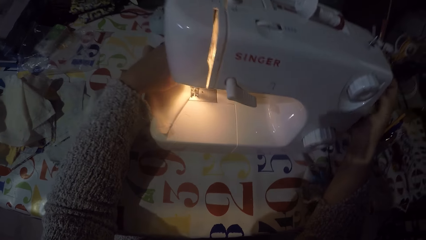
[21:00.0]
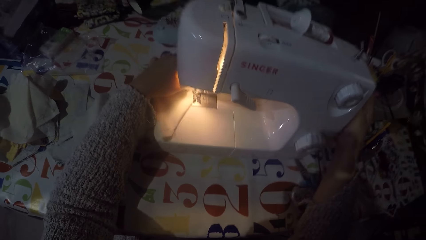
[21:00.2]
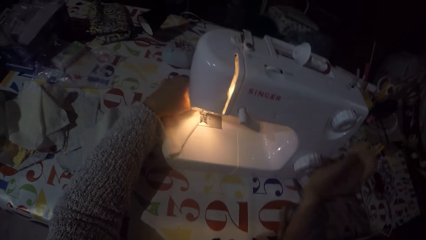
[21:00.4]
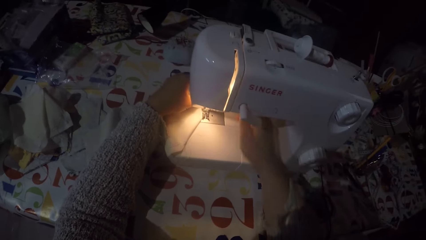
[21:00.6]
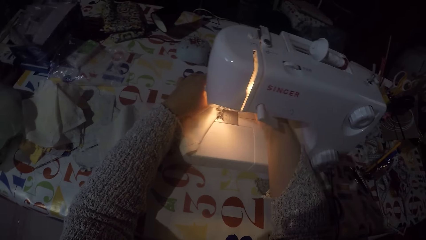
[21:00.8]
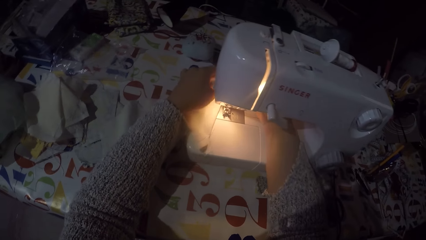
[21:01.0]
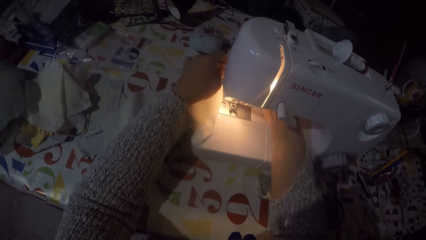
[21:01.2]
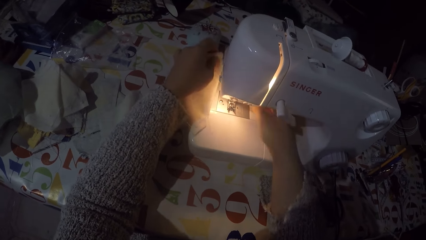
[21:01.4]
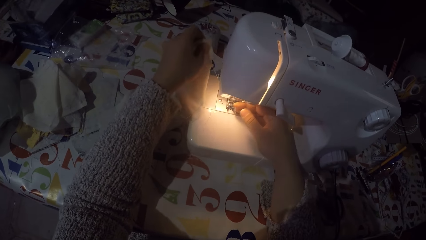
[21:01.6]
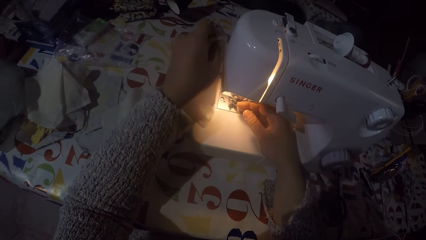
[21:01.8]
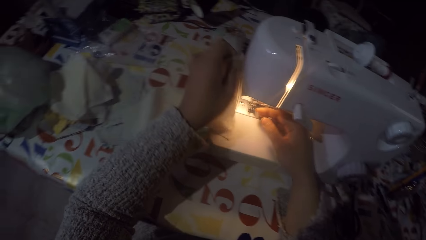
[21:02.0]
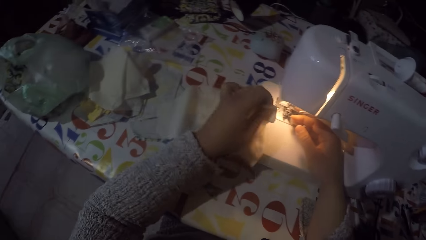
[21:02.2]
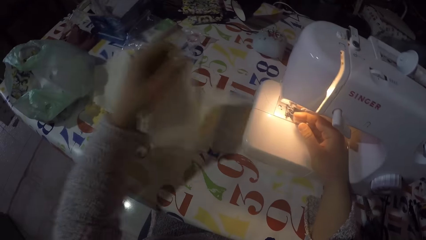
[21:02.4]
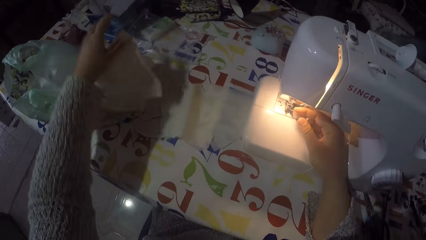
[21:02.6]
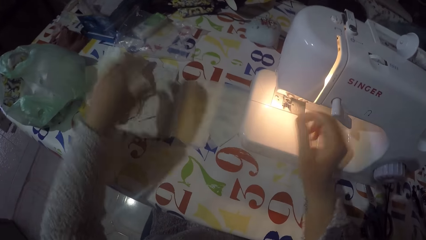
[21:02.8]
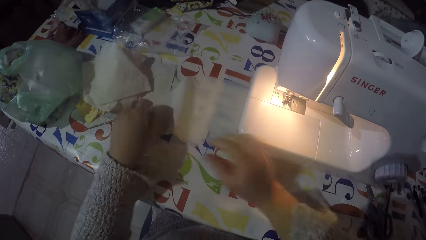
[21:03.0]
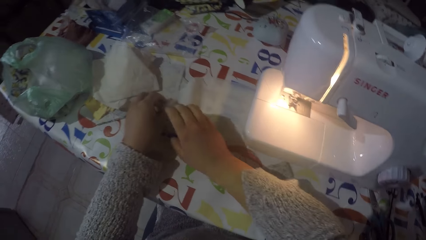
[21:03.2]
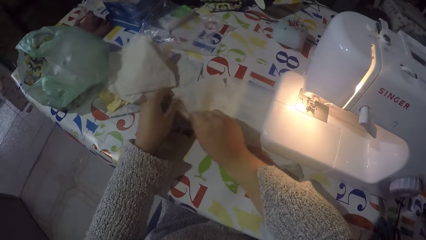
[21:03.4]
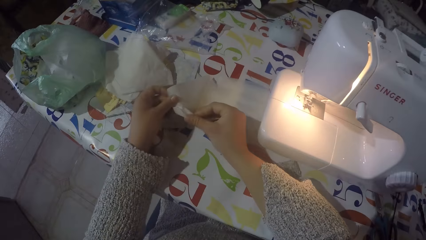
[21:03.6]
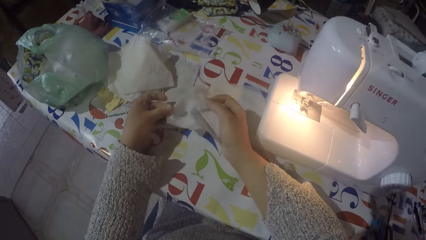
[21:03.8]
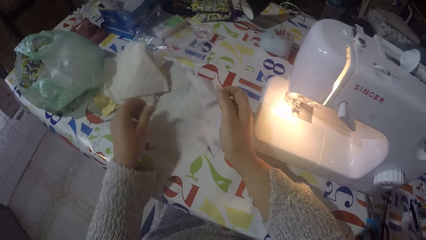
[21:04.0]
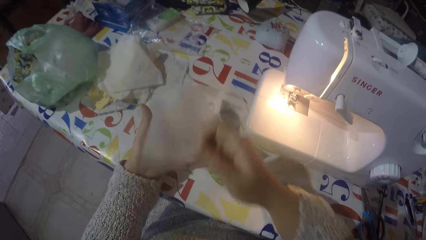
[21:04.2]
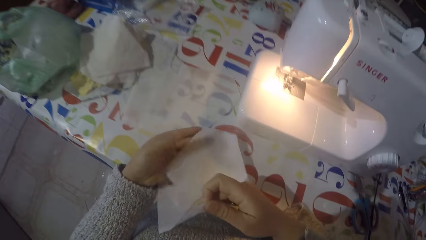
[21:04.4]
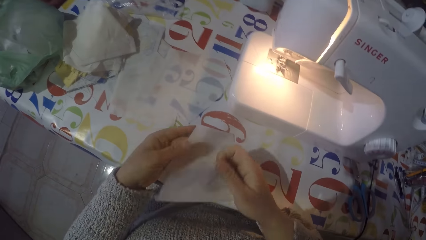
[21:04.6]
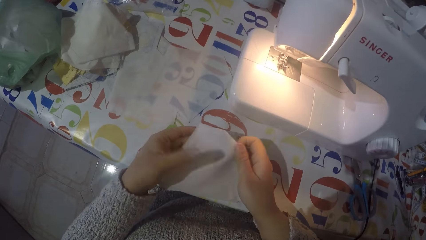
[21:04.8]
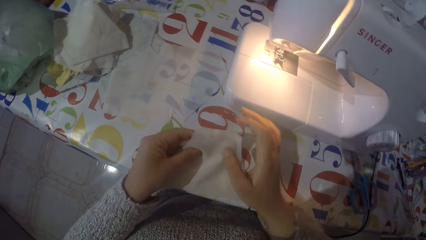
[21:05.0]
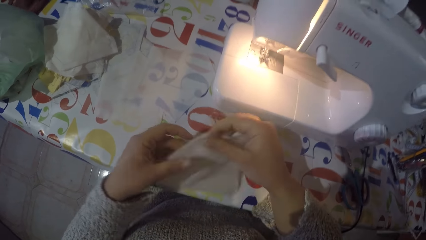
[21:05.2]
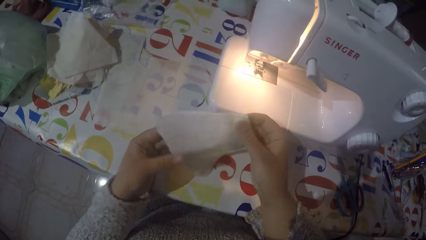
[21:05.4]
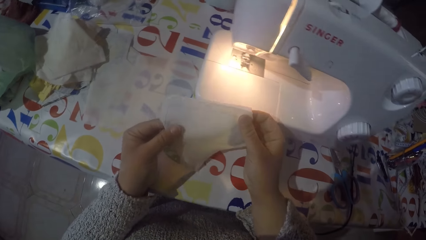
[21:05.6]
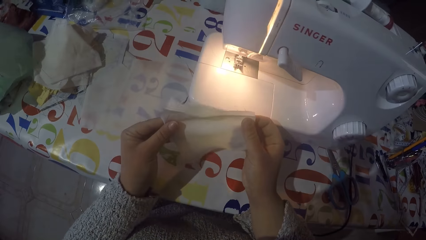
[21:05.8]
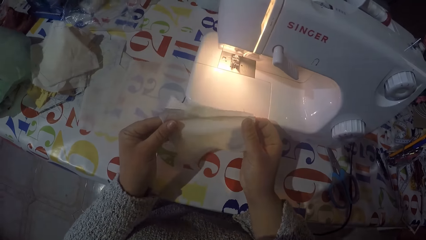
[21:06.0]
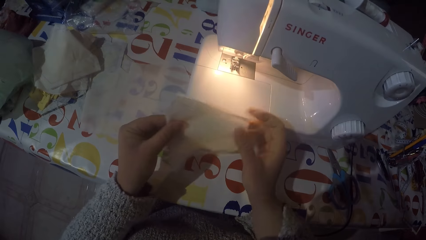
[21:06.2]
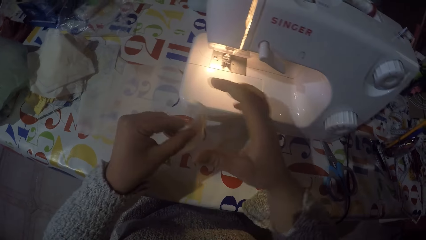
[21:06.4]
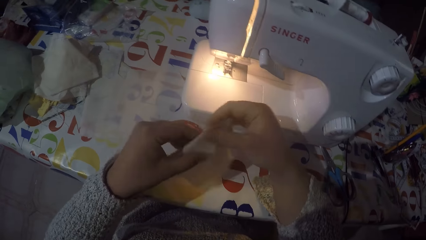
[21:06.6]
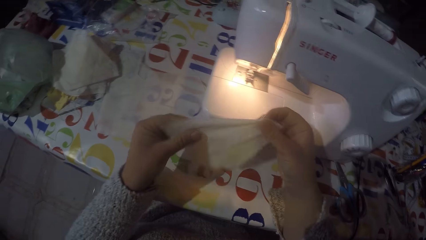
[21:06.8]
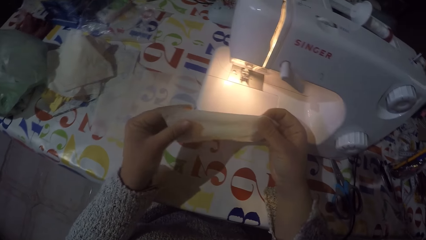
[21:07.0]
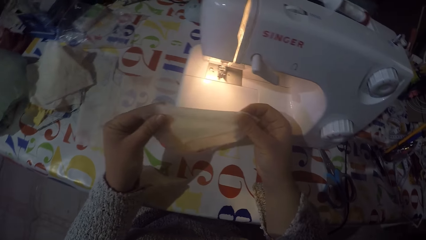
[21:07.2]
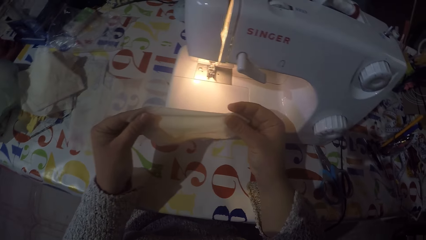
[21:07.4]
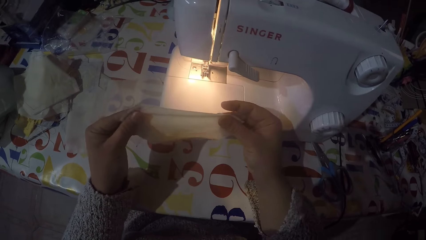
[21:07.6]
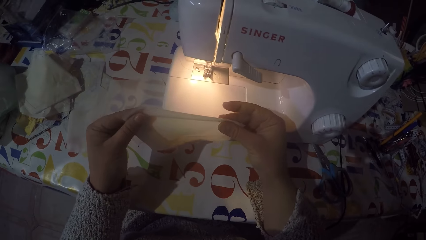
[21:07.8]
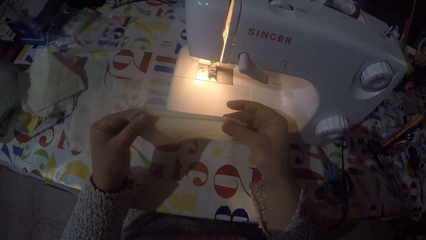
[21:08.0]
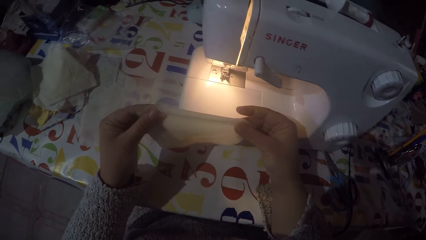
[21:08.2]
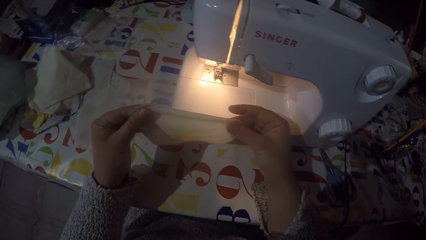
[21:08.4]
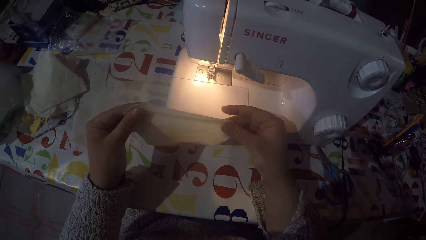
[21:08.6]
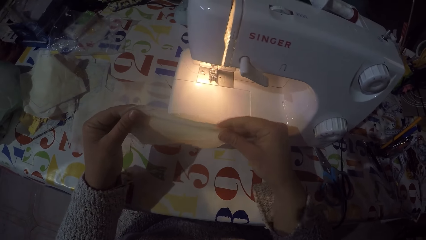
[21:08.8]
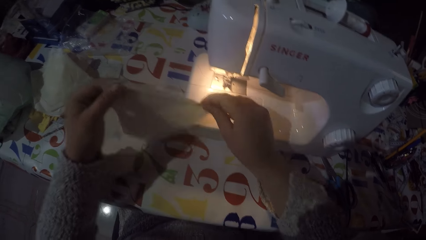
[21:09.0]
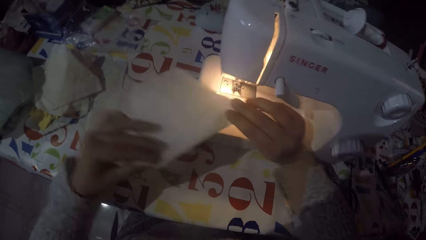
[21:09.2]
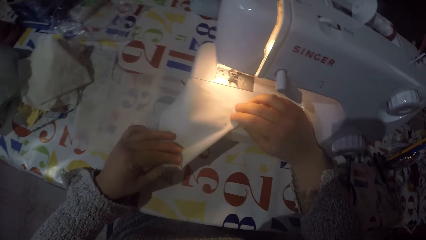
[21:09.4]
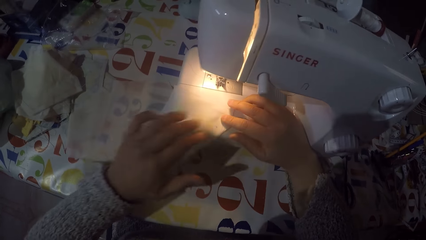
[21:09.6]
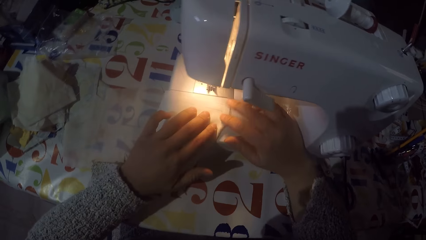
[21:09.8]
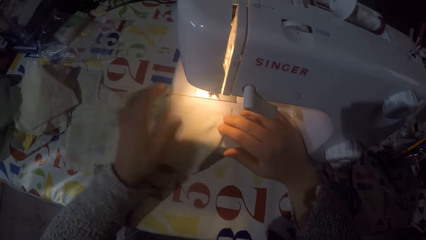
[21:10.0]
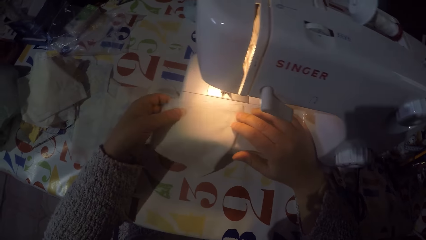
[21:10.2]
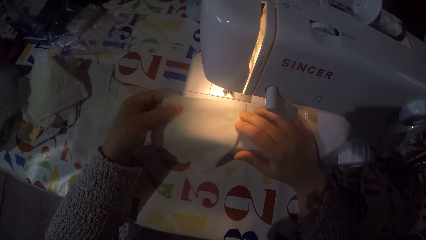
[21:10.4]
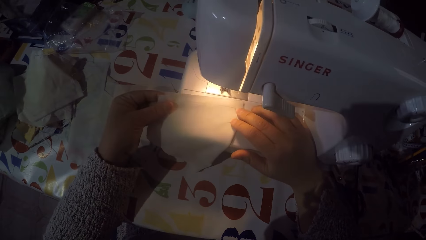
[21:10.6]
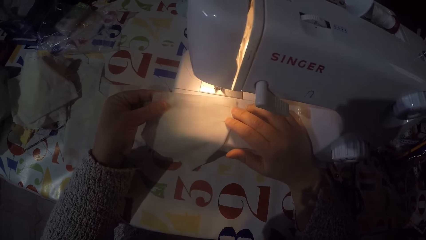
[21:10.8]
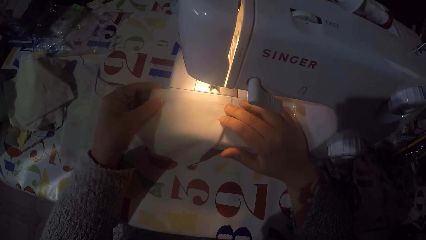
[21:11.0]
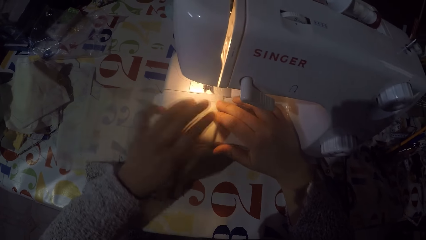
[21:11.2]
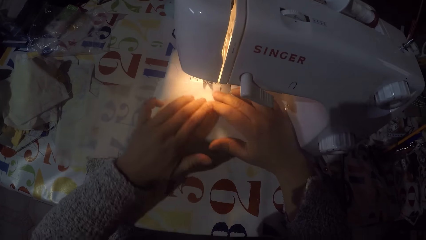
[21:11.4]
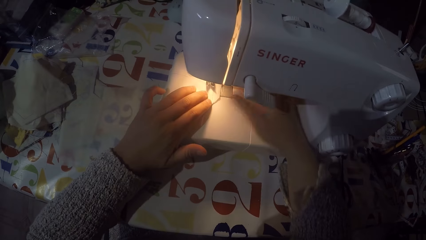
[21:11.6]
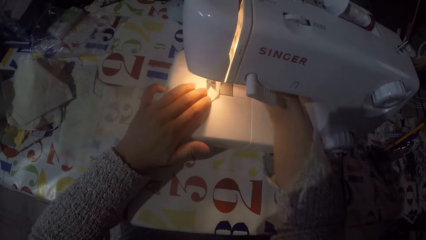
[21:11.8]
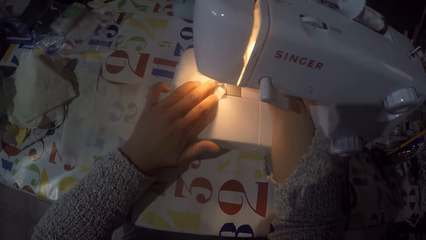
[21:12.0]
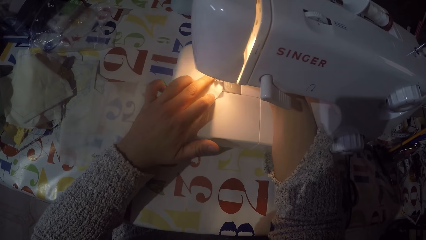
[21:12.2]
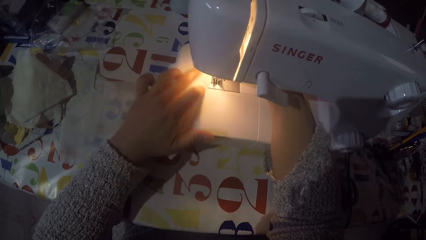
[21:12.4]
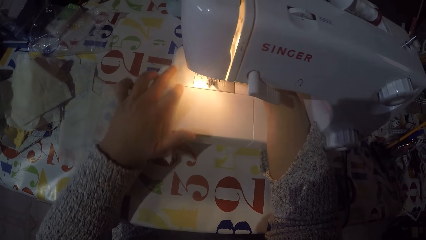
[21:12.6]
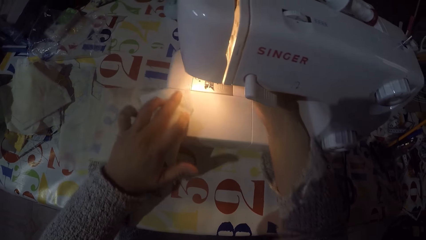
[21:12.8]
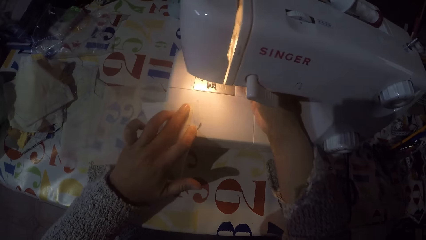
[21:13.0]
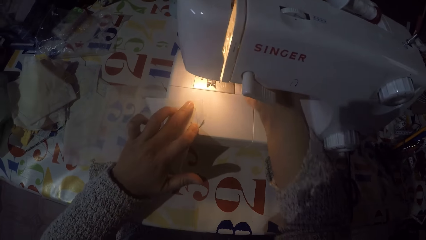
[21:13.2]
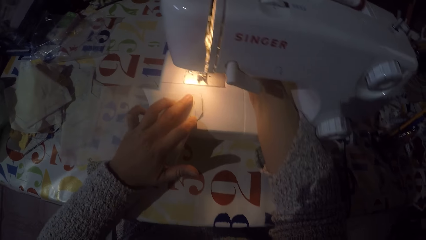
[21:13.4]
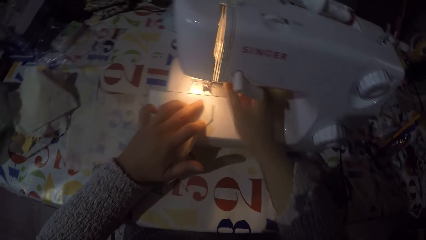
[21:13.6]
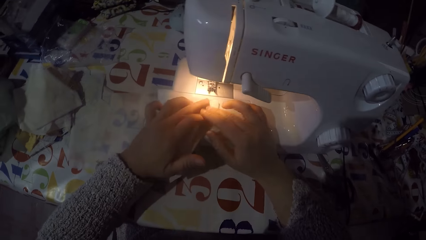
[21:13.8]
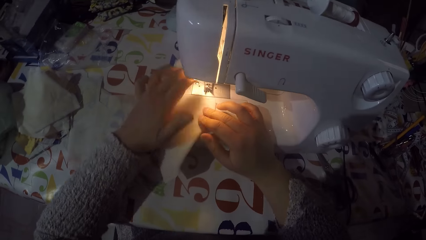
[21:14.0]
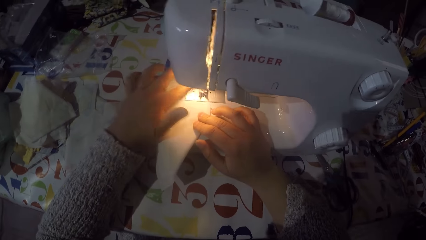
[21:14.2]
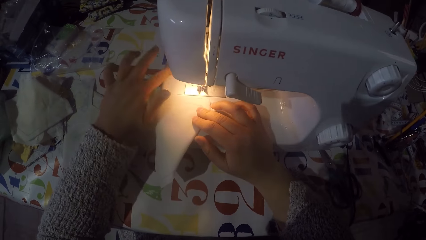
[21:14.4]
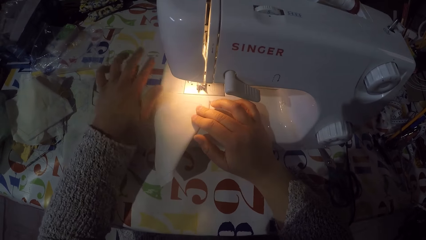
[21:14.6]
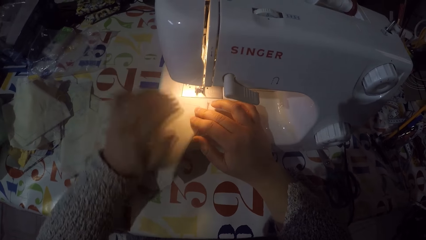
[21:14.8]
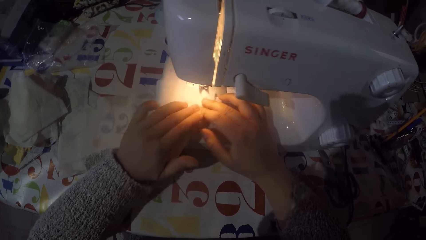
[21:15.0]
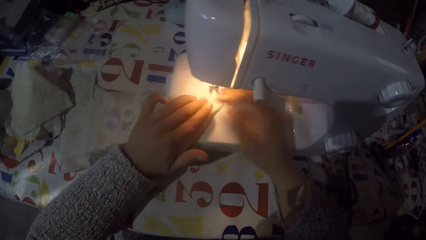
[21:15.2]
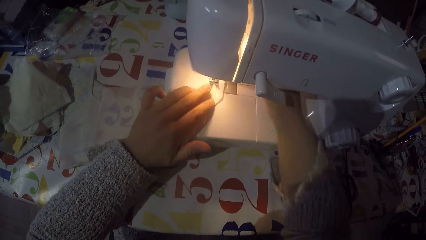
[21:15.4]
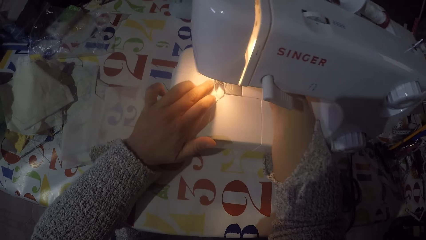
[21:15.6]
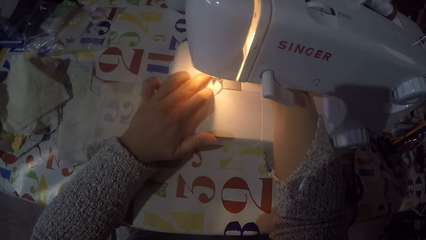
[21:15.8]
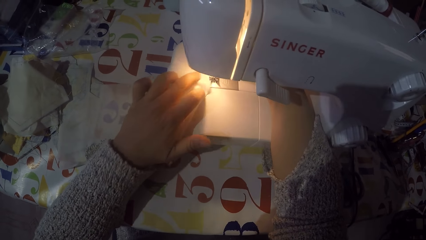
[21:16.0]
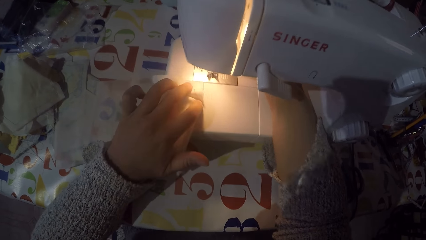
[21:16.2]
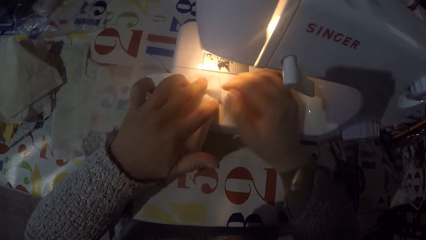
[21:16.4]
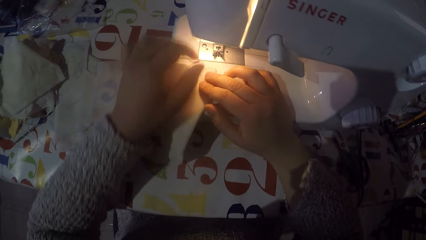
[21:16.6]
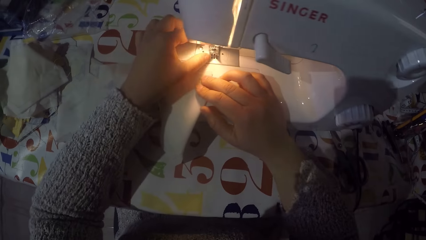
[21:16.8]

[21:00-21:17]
The camera wearer stops sewing the piece of the cloth and touches the hand wheel with his right hand. He removes the piece of the cloth from the sewing machine. He cuts the sewing thread. He drops the piece of cloth with the rest on the table. He picks another piece of cloth from the table with both hands. He folds the piece of cloth. He holds the piece of the cloth with both hands. He looks around. He puts the piece of cloth on the sewing machine. He touches the piece of cloth with both hands.
